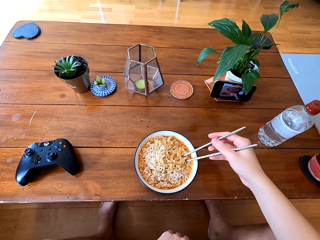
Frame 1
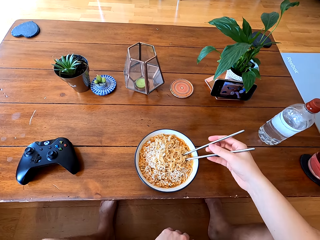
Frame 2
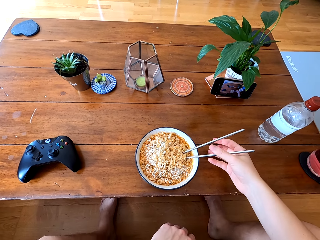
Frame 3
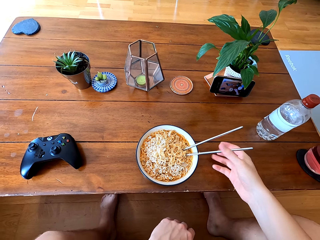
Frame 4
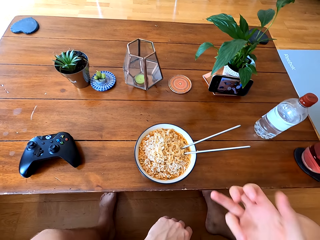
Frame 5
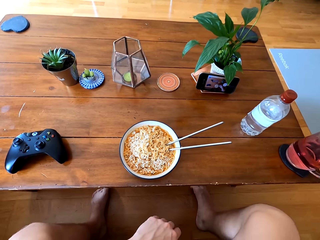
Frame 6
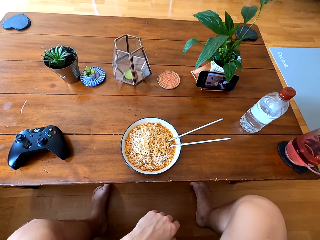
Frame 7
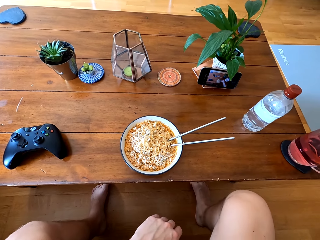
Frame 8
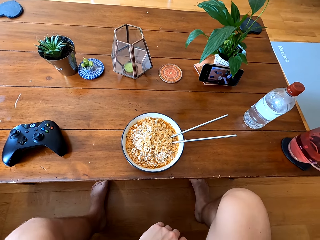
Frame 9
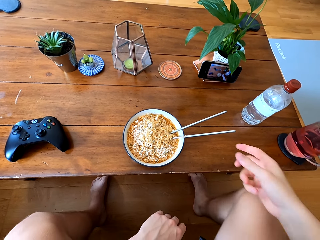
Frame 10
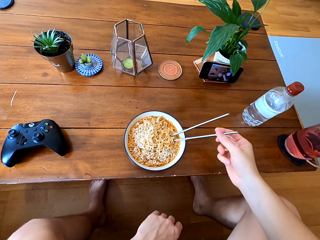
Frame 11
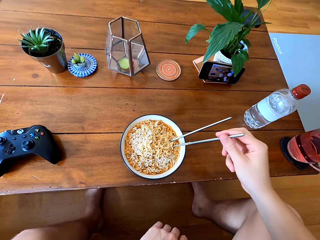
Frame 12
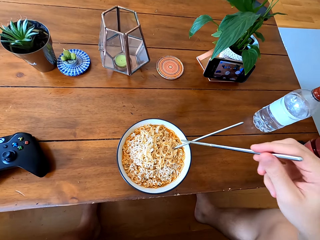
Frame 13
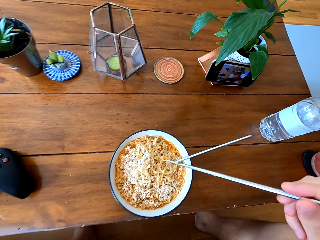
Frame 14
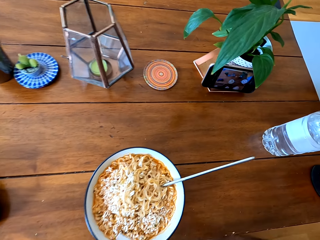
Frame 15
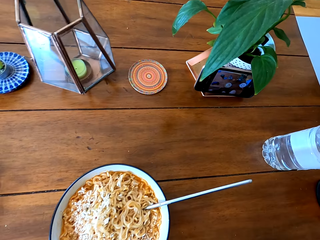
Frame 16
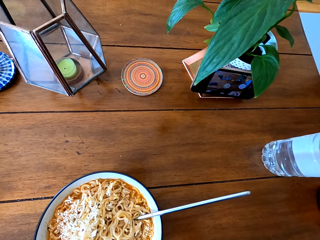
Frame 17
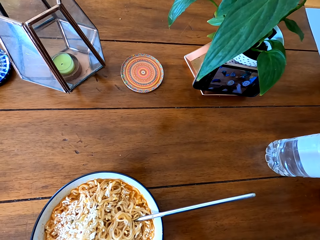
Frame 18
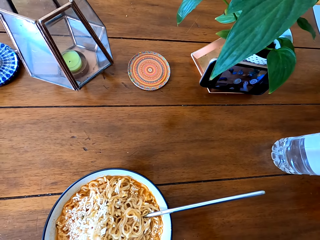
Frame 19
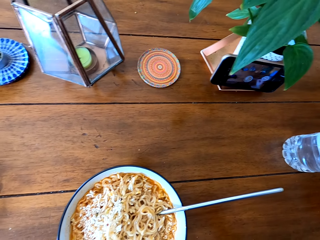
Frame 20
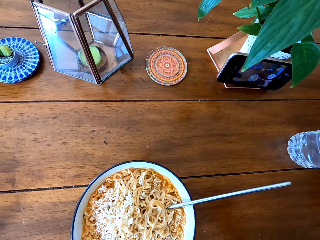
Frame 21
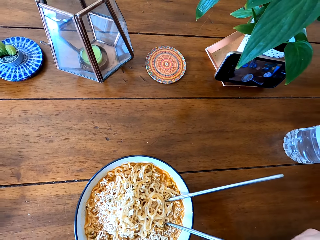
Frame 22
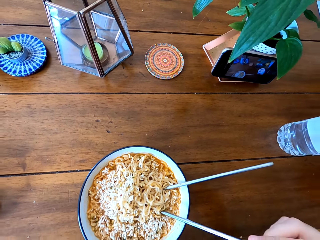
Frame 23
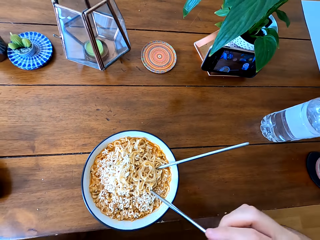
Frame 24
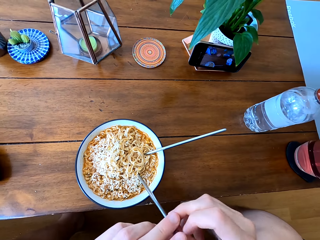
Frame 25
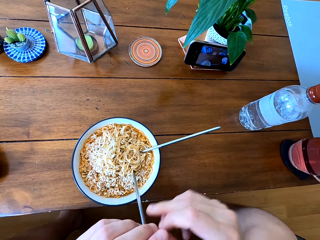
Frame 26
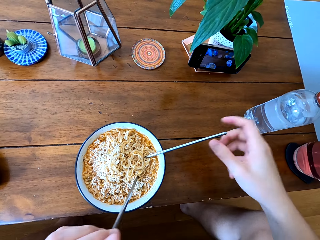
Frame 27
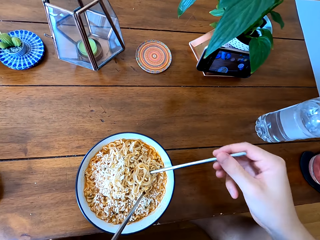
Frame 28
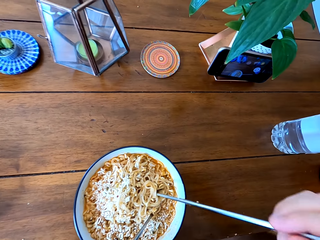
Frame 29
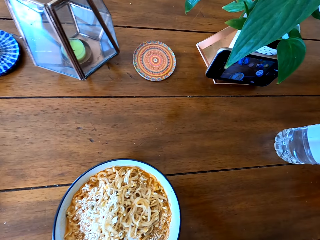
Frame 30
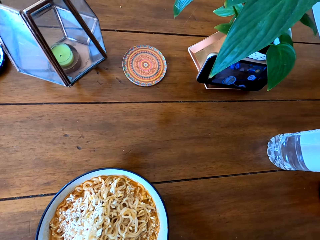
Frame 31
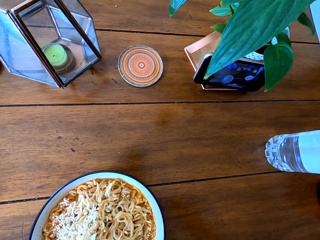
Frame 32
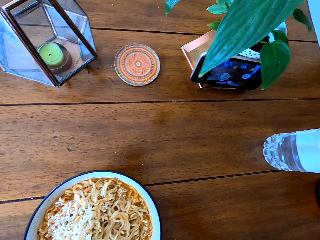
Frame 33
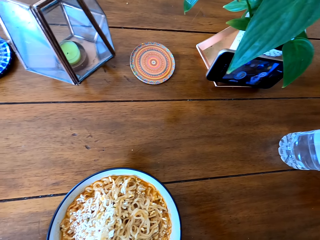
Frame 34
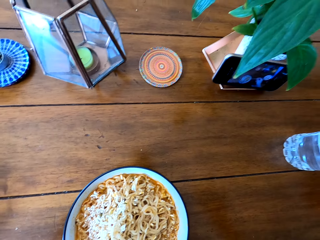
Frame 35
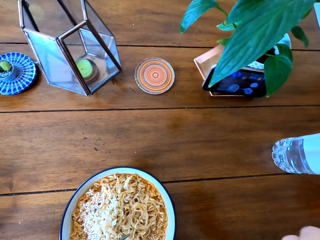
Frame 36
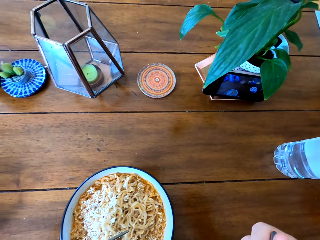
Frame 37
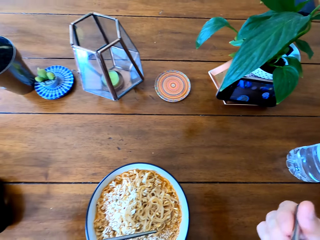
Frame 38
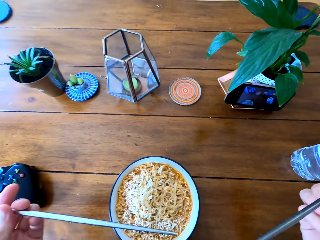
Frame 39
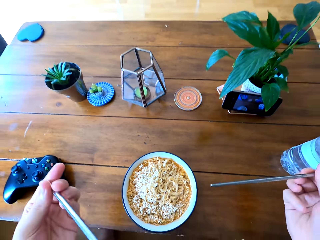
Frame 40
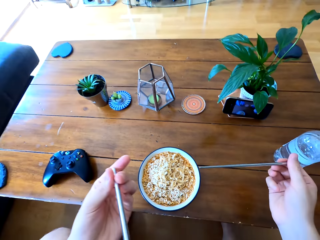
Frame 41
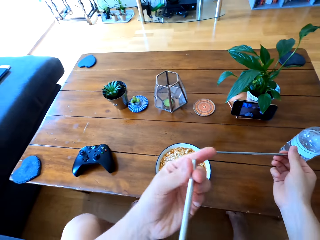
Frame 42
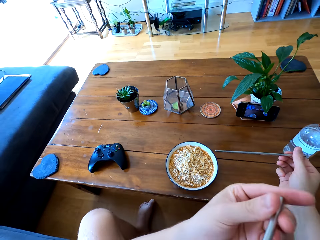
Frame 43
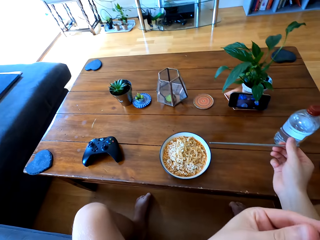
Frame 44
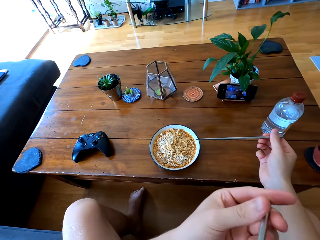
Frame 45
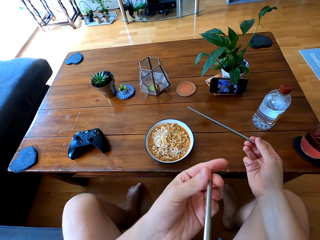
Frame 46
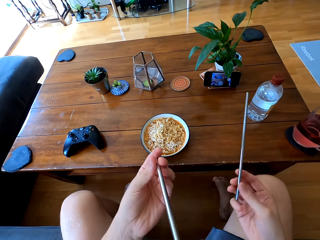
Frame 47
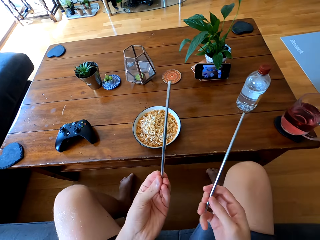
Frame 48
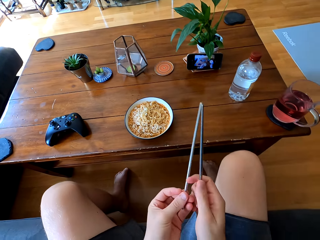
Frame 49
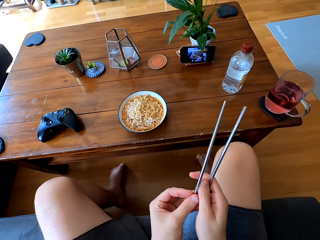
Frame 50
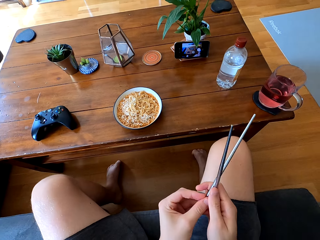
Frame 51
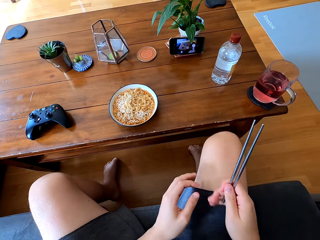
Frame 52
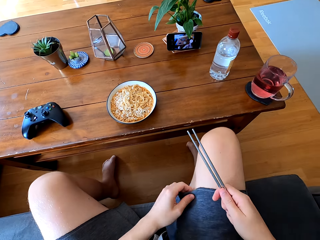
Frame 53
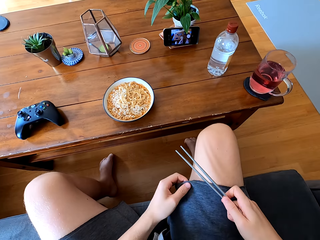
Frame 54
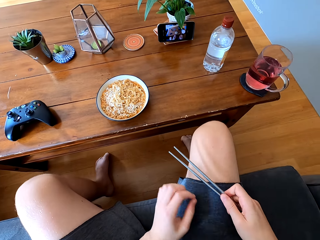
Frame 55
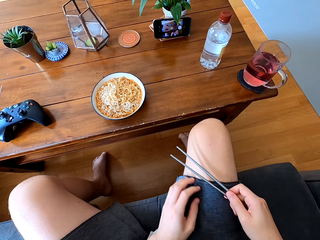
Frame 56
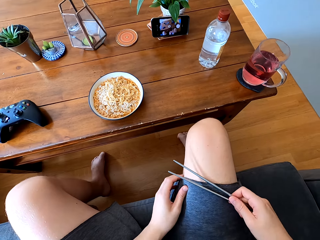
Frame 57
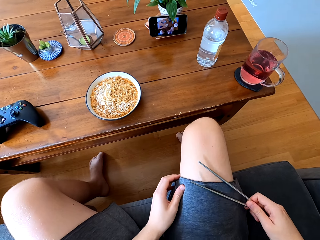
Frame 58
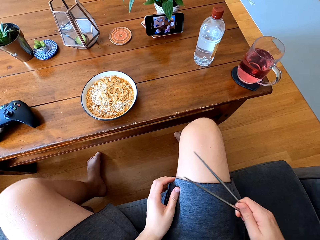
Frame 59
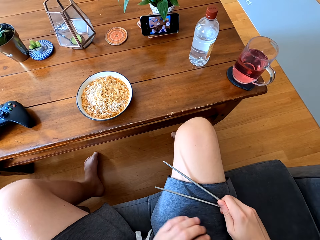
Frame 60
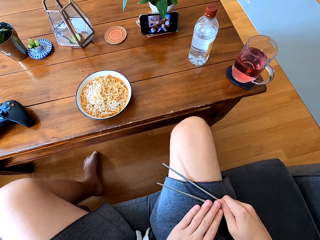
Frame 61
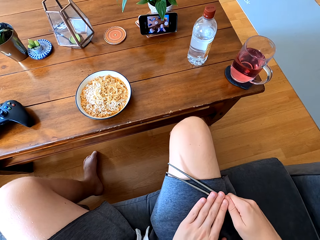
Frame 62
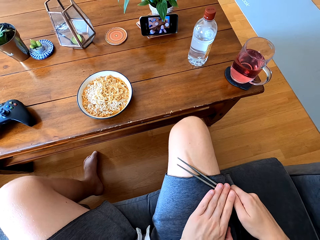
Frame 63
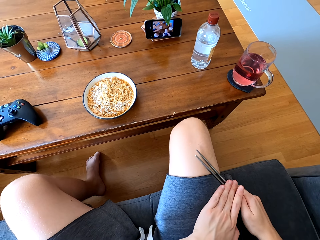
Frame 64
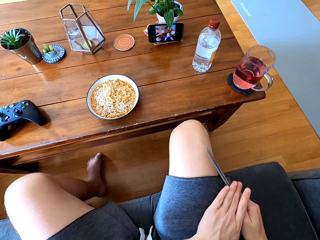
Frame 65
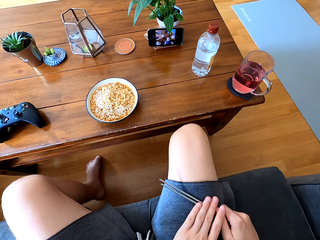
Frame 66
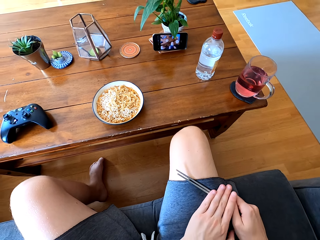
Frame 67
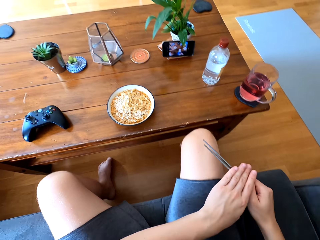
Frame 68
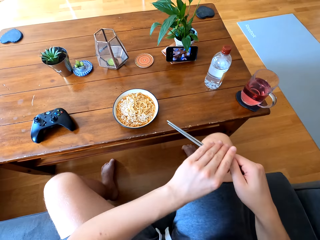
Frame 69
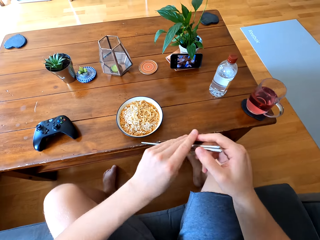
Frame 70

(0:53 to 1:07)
The camera wearer removes the hand from the chopstick. They lift the hand up. They pick up the chopstick. They lick the chopstick. They put the chopstick on the food. They pick up the chopstick. They lick the chopstick. They hold the chopsticks in the hand. They wipe the chopsticks on the shorts.

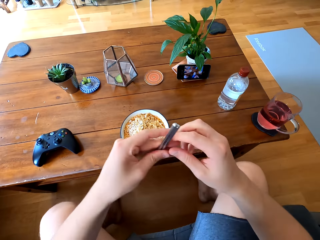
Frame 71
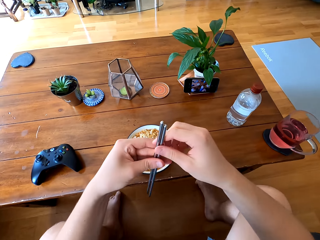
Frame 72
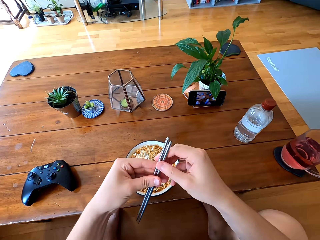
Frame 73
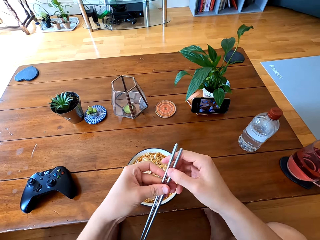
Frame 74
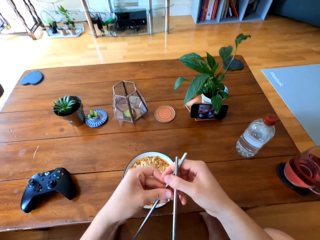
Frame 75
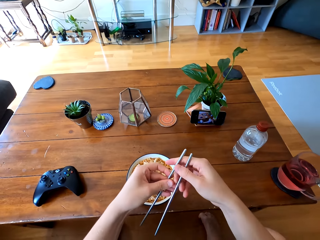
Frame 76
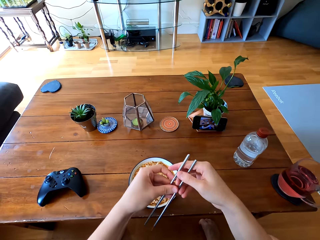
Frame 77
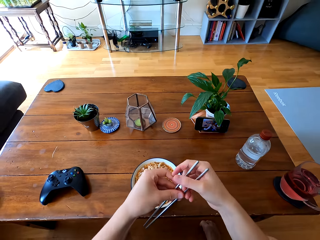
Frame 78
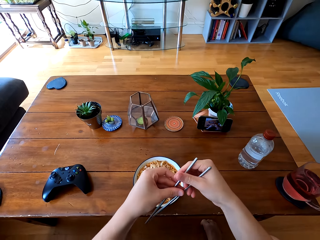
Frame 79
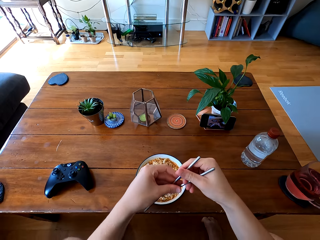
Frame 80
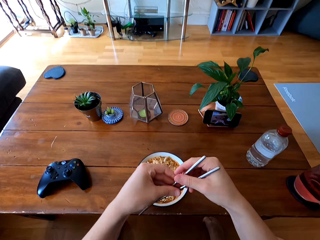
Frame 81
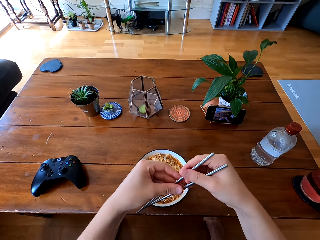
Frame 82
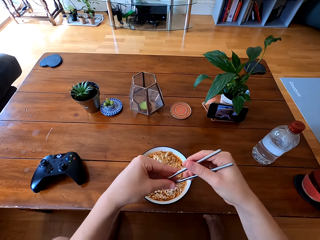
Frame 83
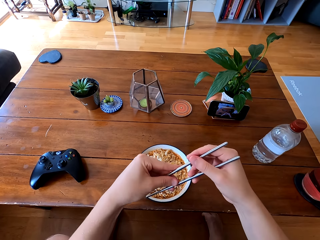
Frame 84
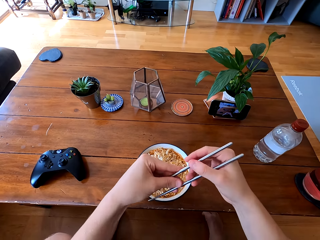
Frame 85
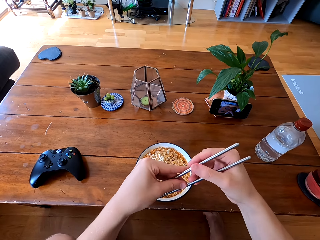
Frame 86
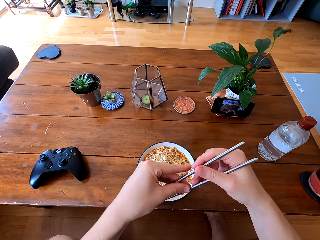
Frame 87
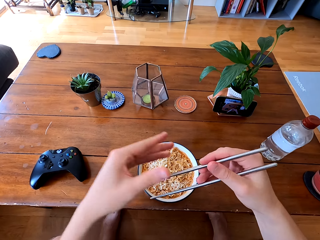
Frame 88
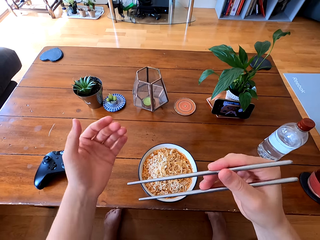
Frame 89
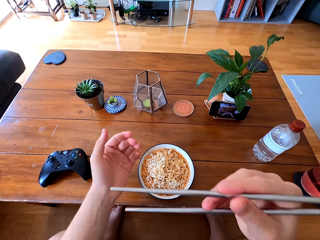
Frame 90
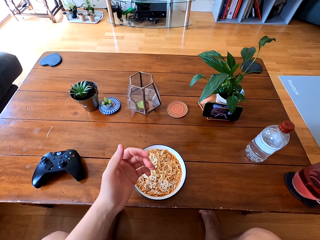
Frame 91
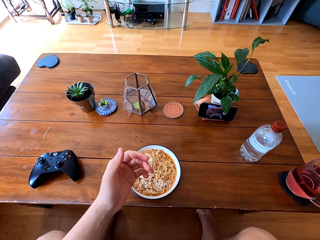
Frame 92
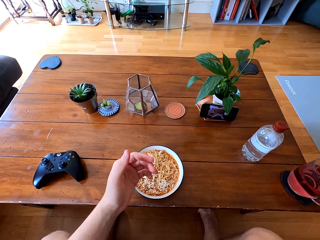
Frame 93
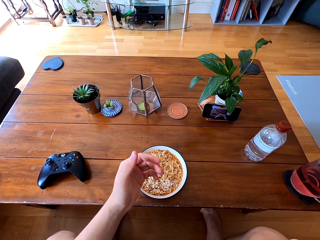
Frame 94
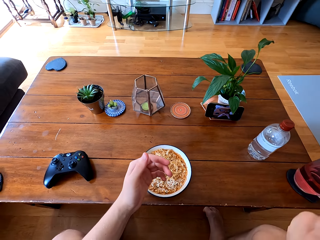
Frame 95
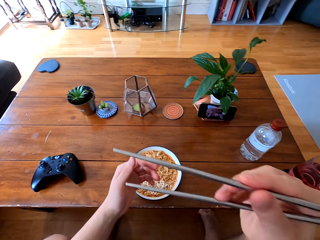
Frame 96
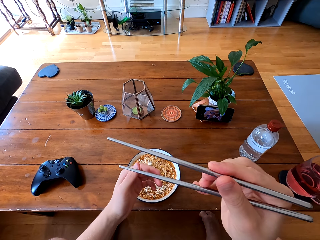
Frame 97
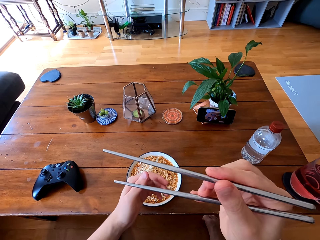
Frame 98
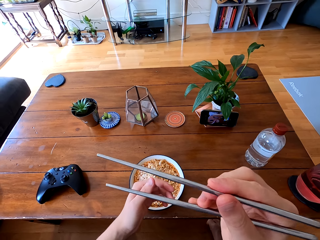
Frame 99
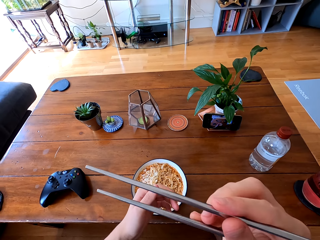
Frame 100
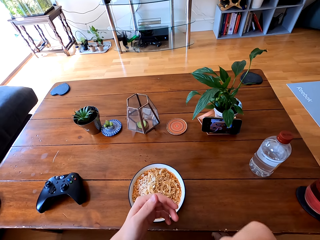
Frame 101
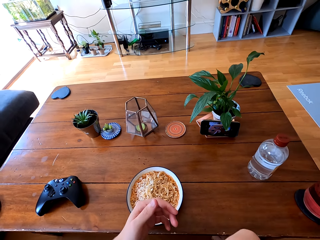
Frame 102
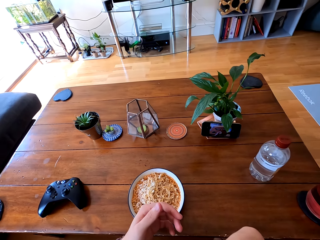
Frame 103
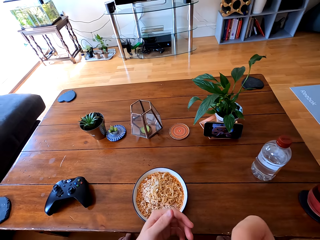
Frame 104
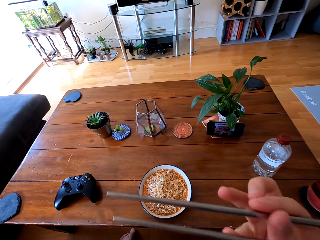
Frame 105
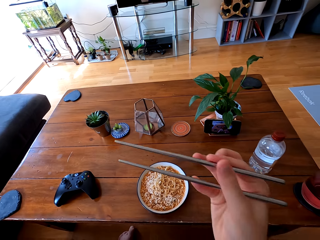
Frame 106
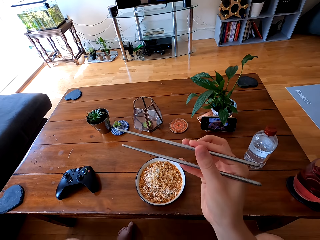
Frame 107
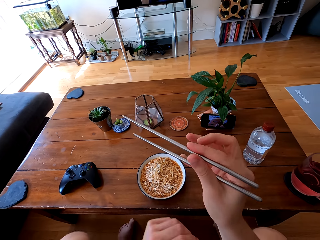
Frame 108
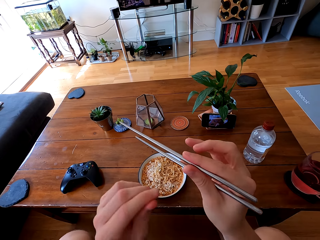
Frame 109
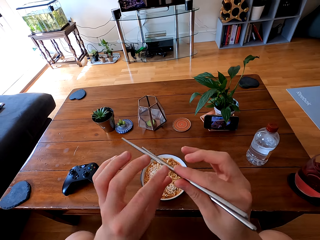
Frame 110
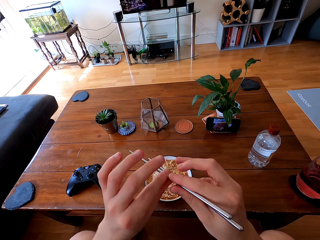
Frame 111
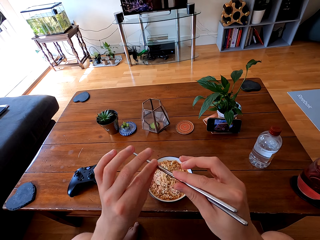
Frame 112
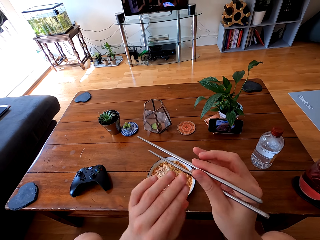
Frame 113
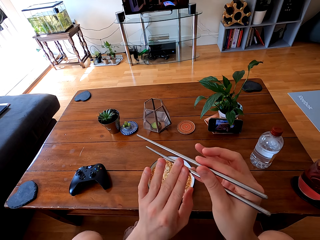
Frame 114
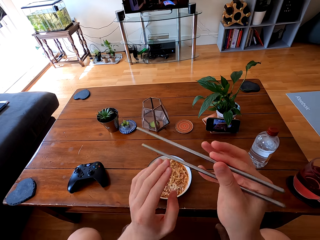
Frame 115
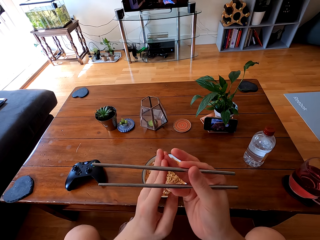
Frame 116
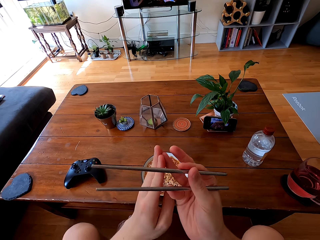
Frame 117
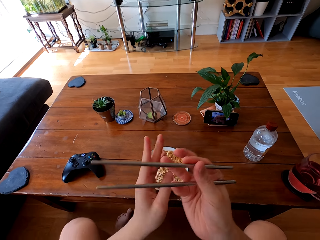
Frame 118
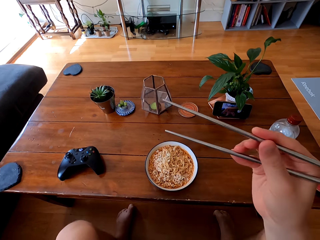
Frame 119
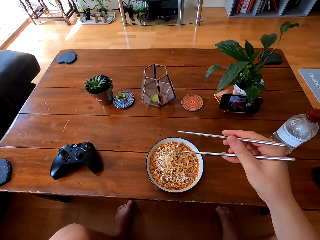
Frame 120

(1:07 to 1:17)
The camera wearer holds the chopsticks in both hands. They lick the chopstick. They look at the chopsticks. They lick the chopstick. They wipe the chopsticks with the hand.
